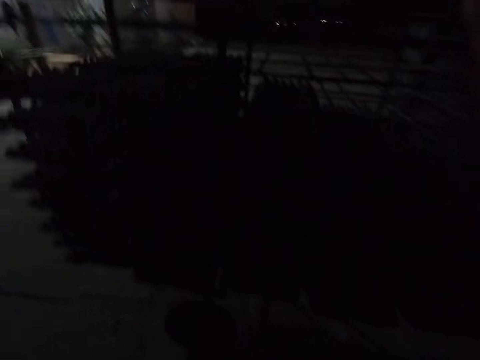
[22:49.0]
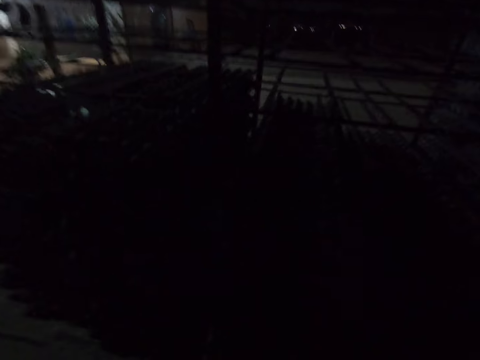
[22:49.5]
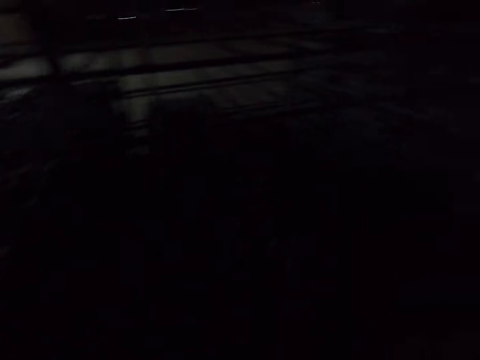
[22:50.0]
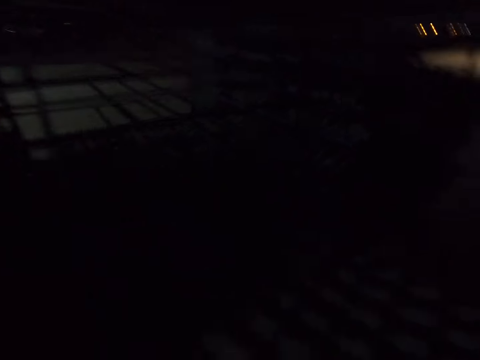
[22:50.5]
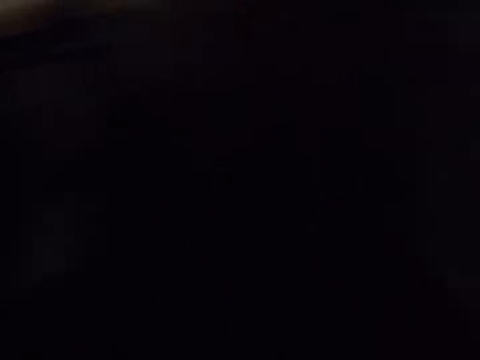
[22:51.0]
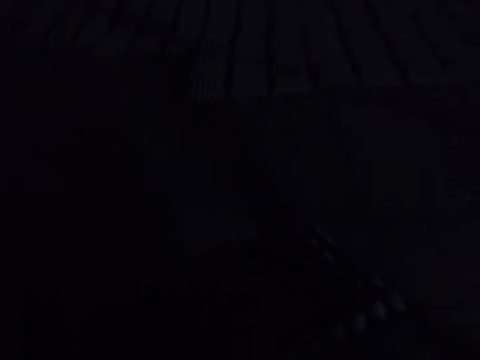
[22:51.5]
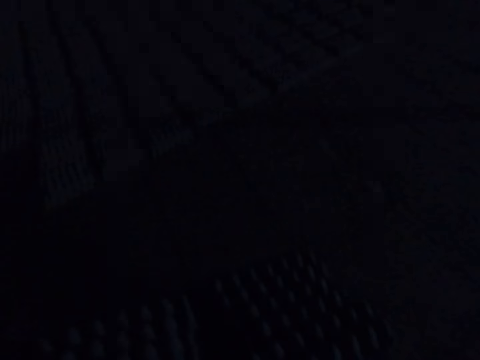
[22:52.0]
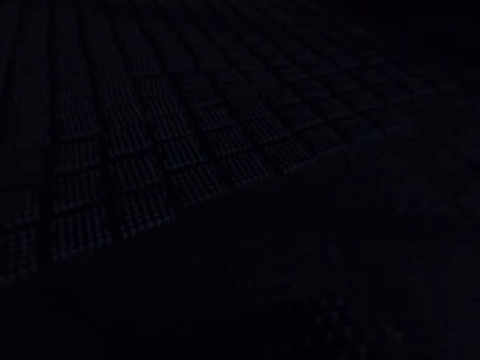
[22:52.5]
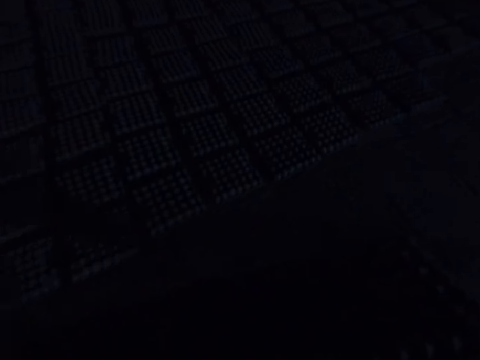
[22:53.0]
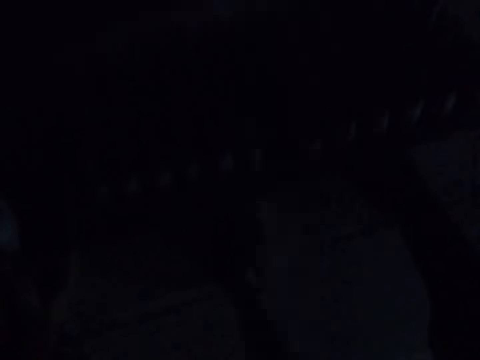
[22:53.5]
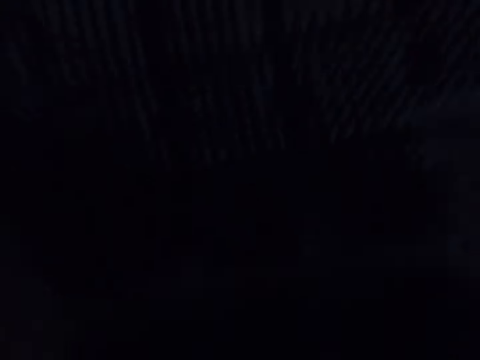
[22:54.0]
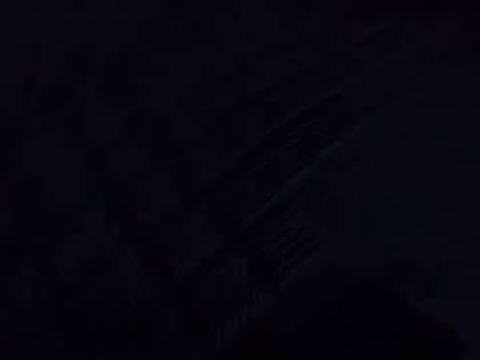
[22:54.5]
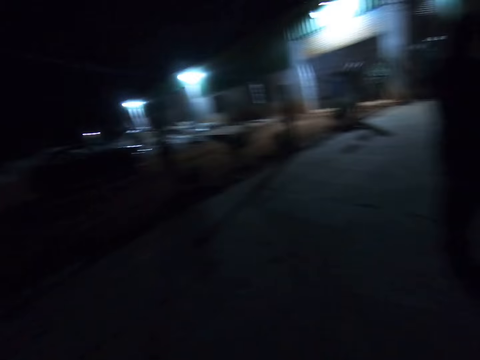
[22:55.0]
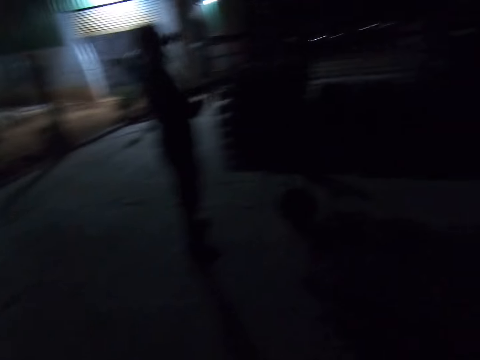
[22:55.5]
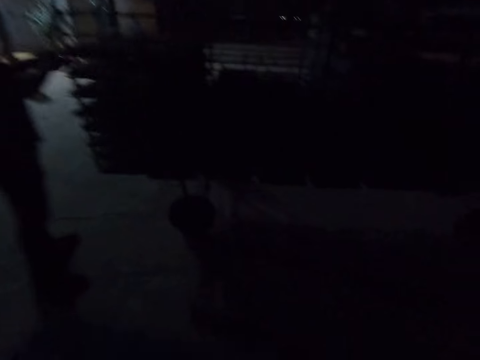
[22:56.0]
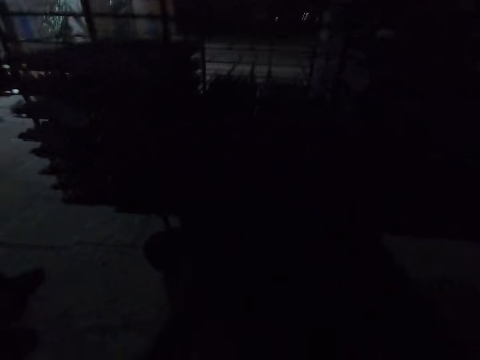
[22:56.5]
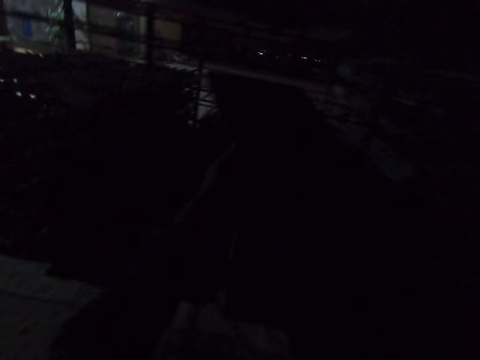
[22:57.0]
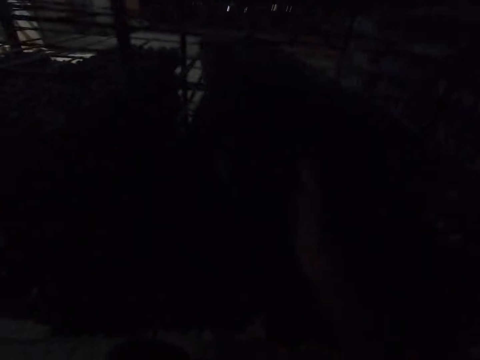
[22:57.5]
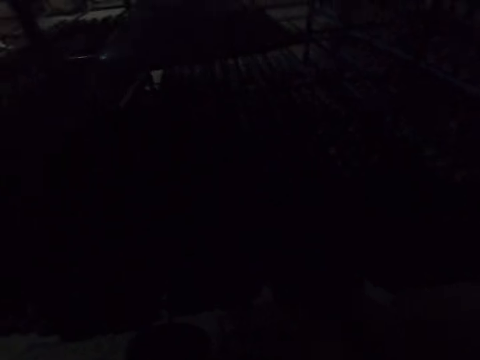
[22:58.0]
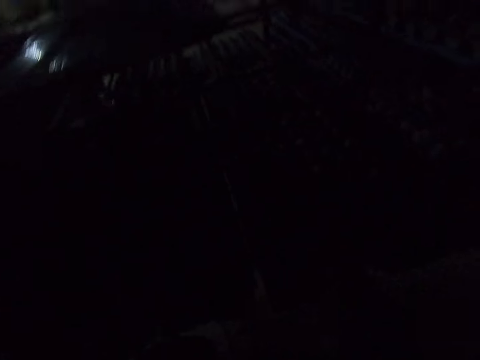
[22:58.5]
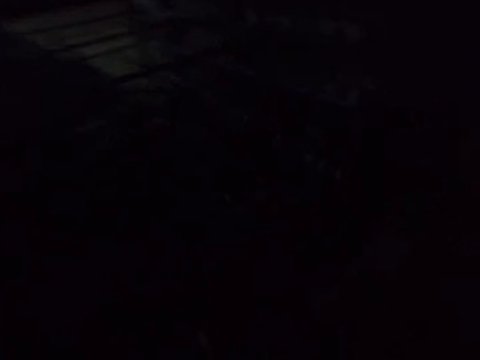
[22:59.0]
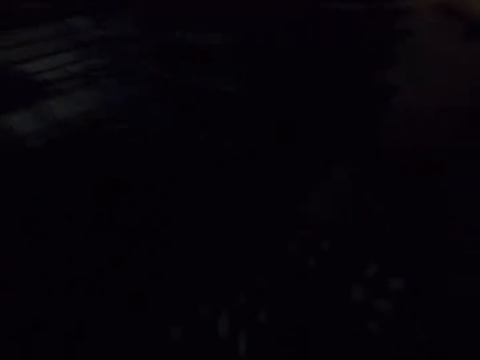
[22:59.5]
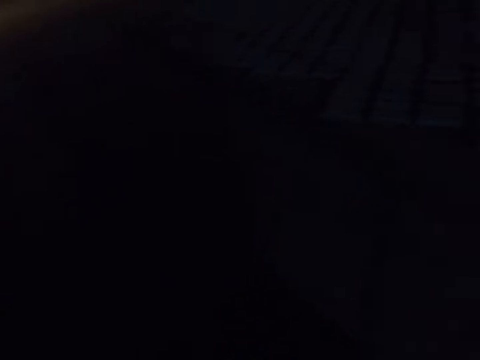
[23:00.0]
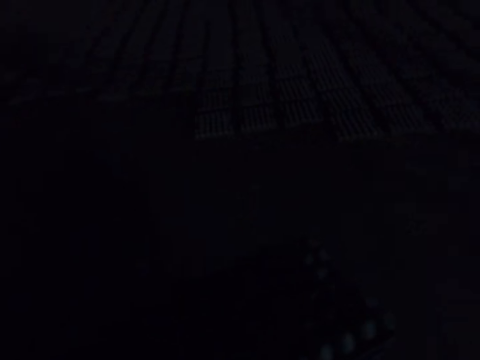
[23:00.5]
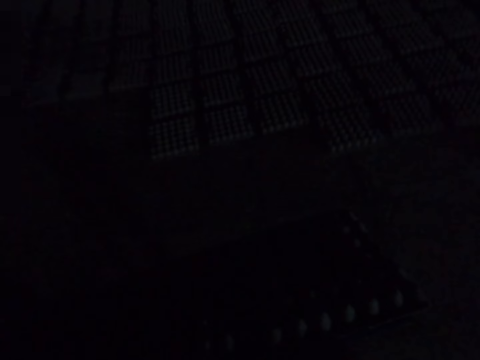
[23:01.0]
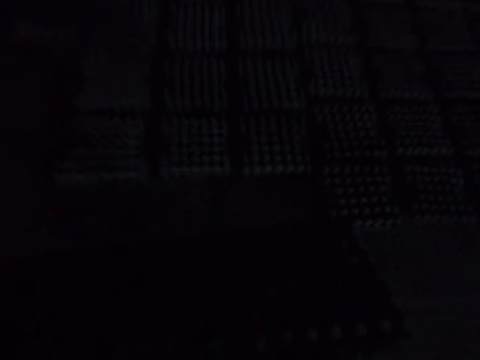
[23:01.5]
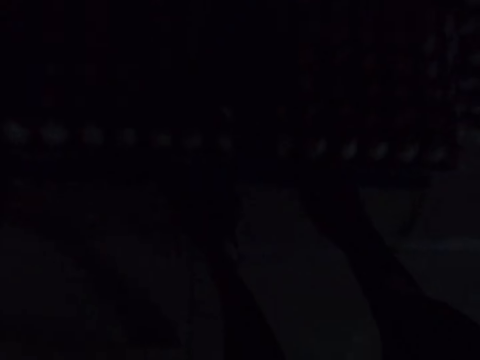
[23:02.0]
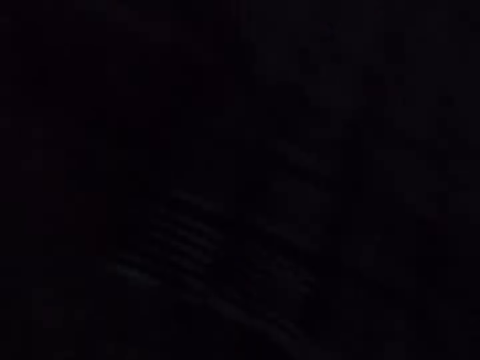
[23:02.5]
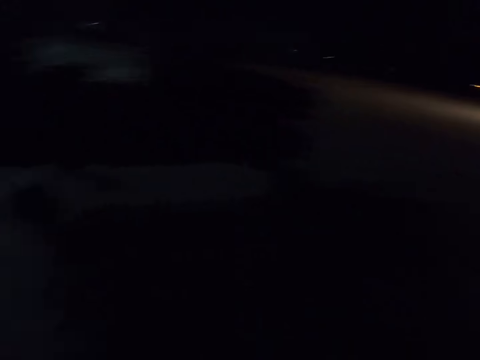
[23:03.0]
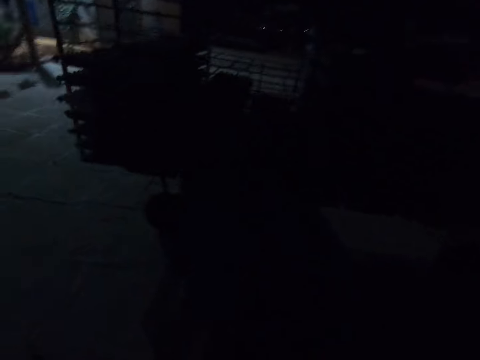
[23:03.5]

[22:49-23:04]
The camera wearer picks up the board on the transportation trolley. They place the egg tray on the floor. They place the board on the transportation trolley. They pick up the board on the transportation trolley. They place the egg tray on the floor.

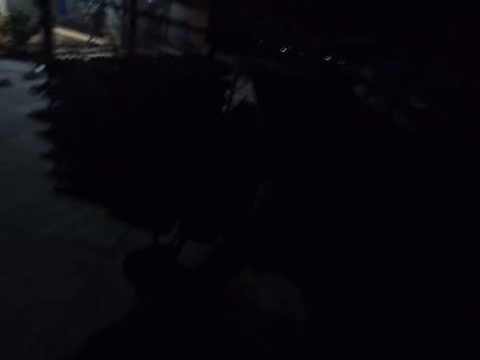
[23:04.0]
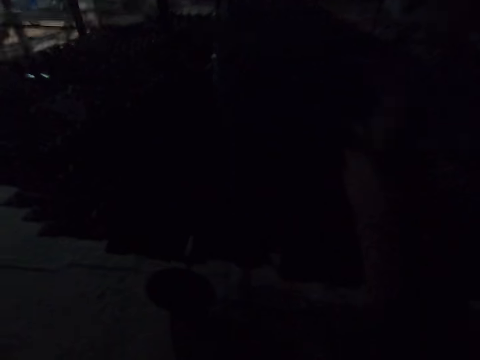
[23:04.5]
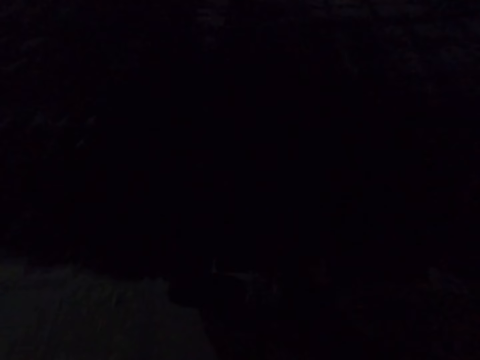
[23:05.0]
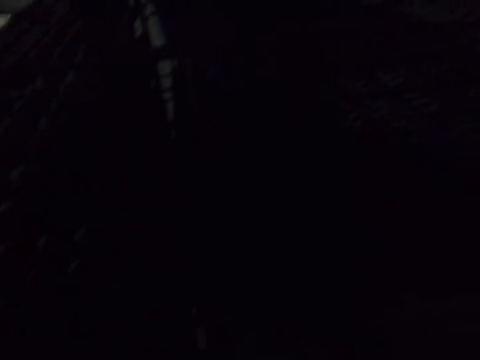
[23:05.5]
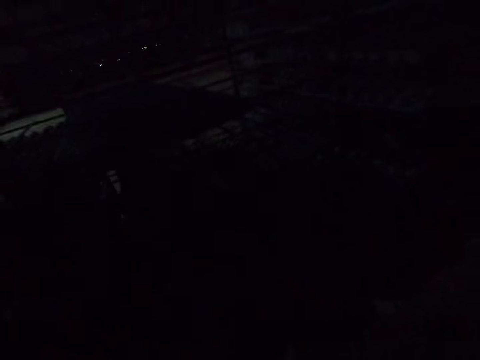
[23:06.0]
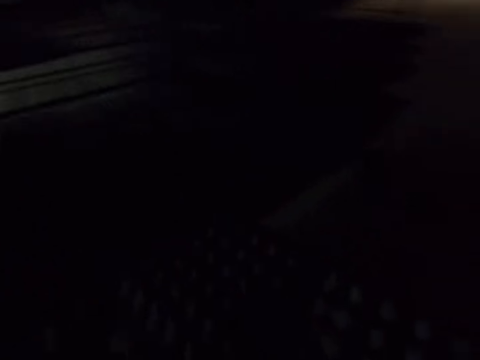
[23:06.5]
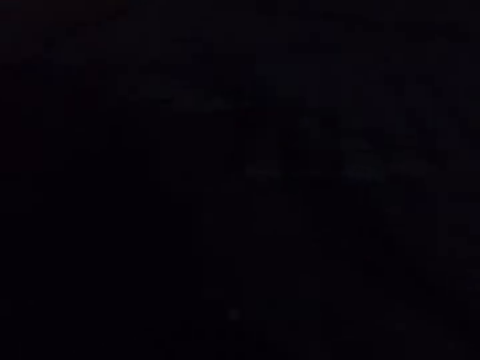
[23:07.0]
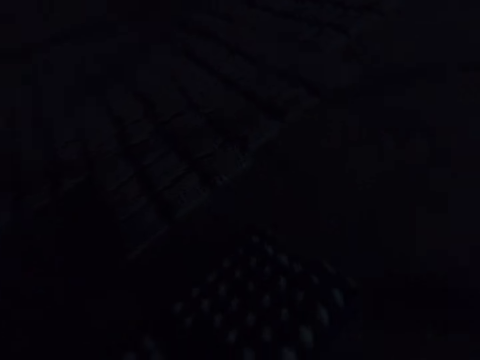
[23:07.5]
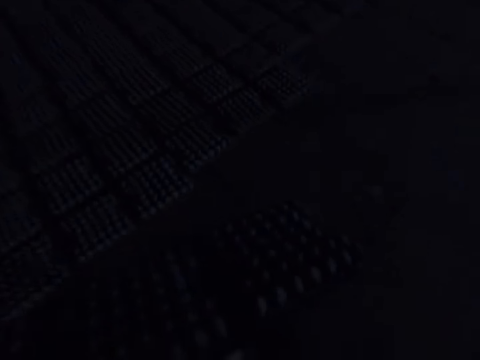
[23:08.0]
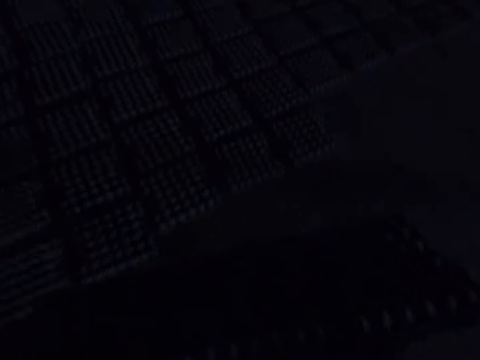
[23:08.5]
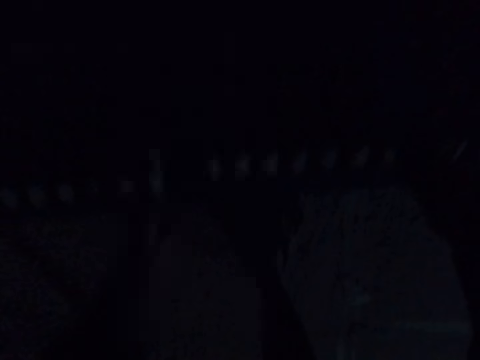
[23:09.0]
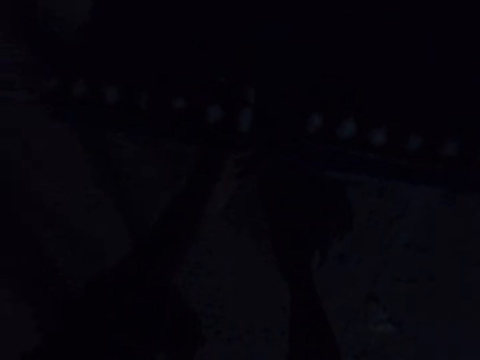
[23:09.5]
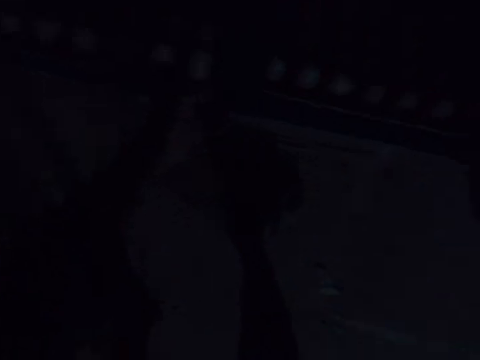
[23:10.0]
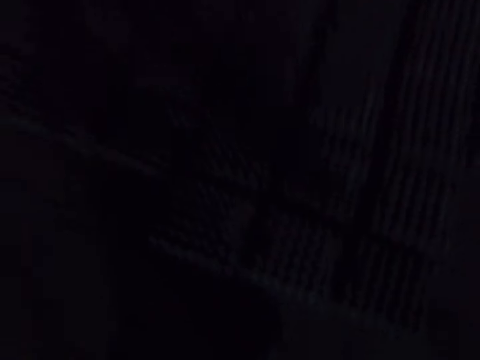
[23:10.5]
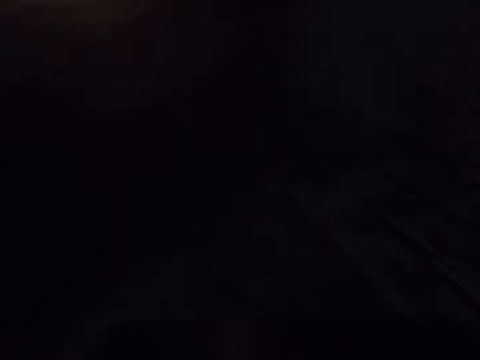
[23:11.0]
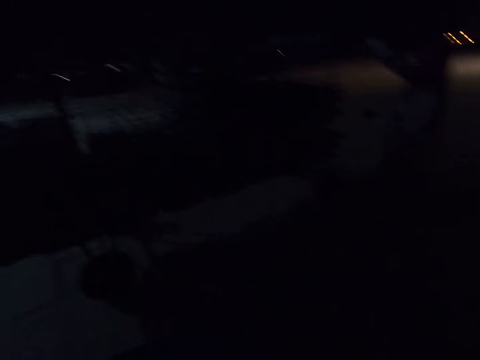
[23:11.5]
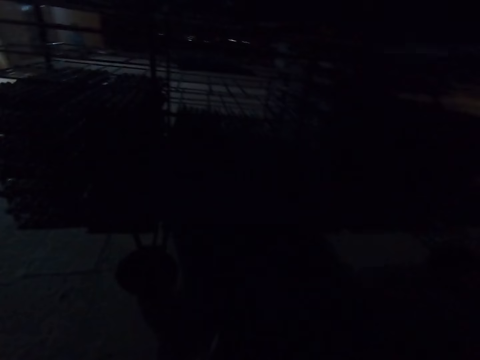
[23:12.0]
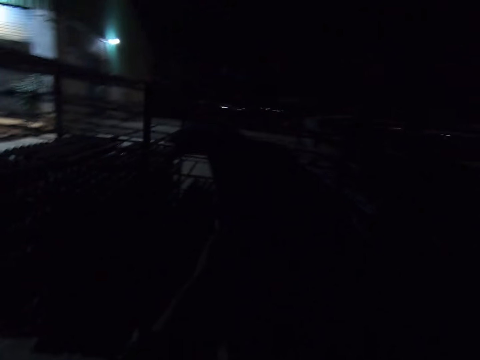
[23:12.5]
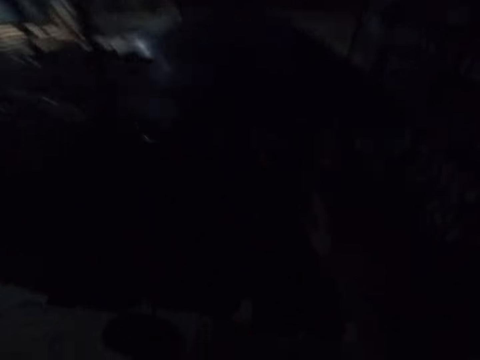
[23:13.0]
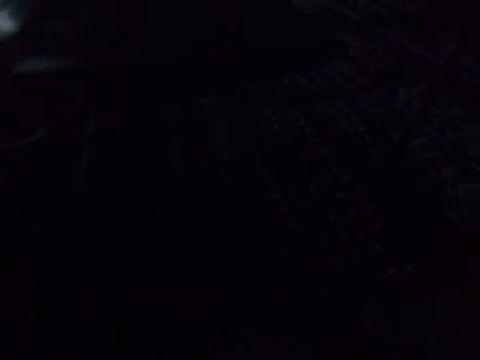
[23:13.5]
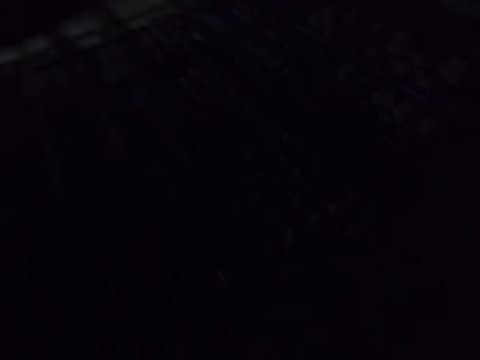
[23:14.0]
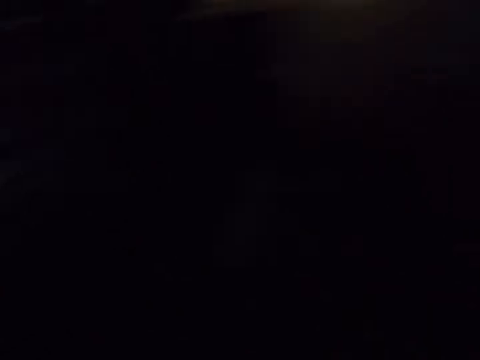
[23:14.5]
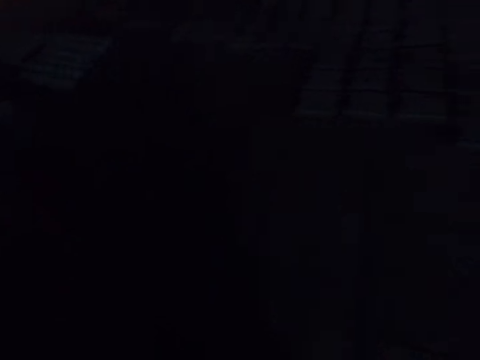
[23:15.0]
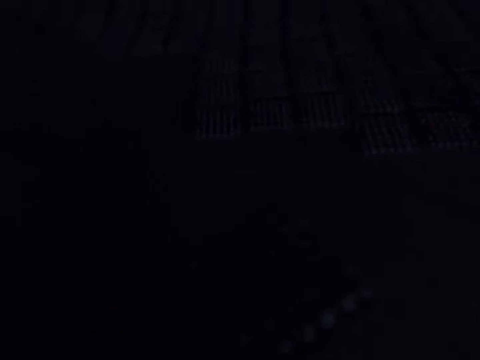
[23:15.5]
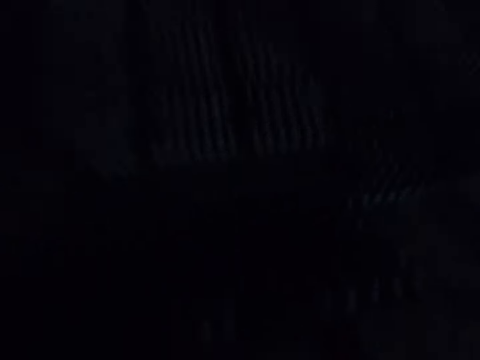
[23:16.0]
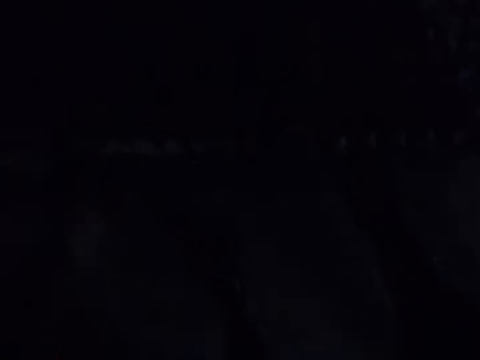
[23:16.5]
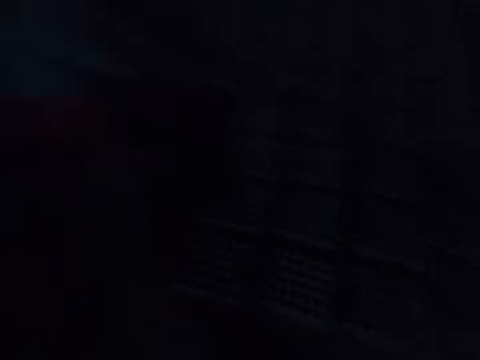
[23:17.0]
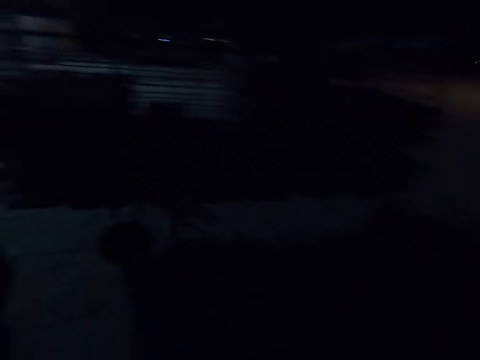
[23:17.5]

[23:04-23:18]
The camera wearer places the board on the transportation trolley. They pick up the board on the transportation trolley. They place the egg tray on the floor. They place the board on the transportation trolley. They pick up the board on the transportation trolley. They place the egg tray on the floor.
